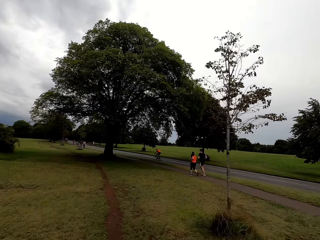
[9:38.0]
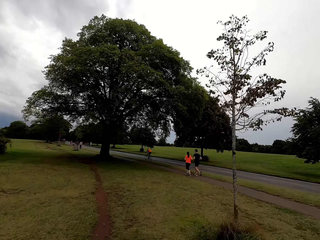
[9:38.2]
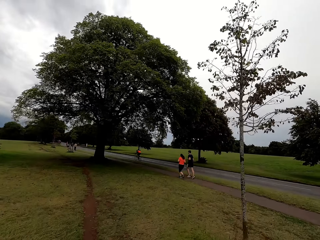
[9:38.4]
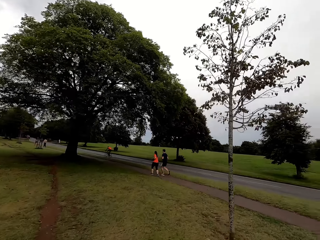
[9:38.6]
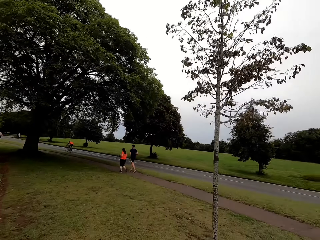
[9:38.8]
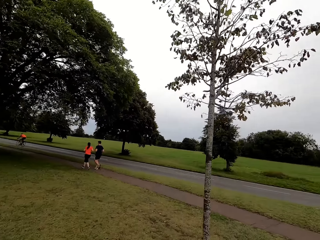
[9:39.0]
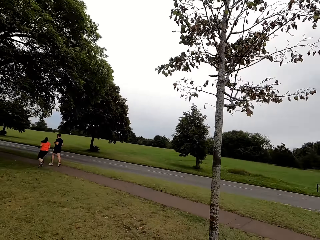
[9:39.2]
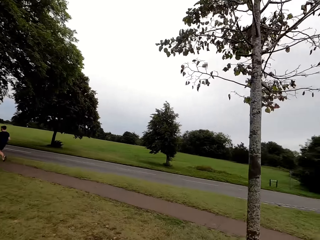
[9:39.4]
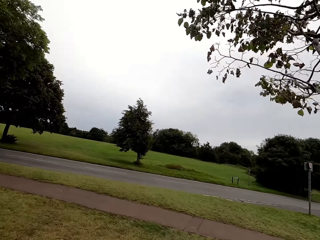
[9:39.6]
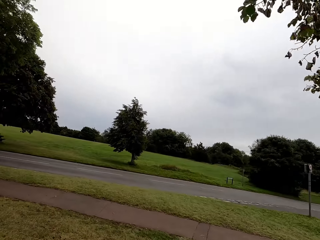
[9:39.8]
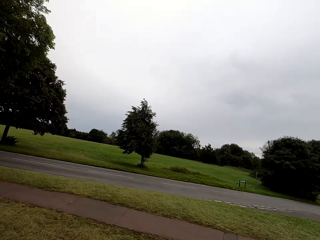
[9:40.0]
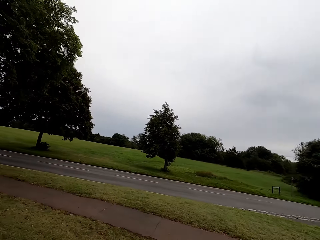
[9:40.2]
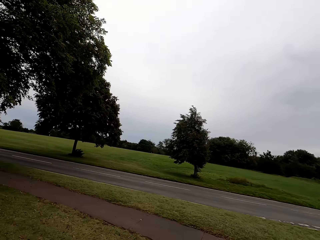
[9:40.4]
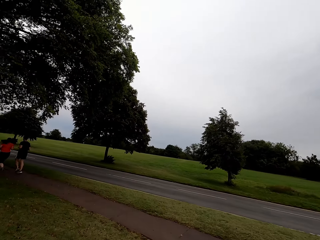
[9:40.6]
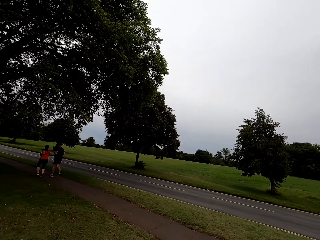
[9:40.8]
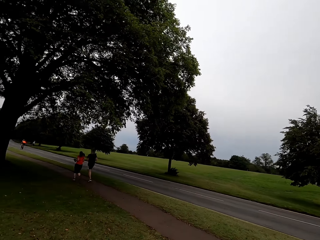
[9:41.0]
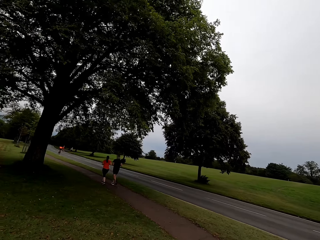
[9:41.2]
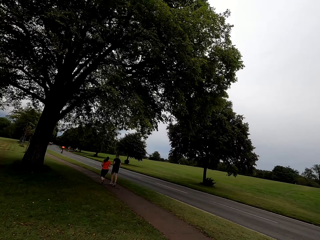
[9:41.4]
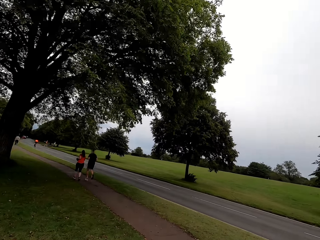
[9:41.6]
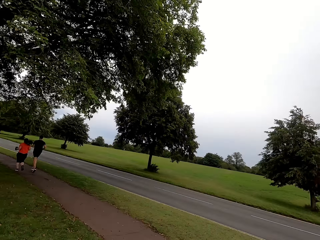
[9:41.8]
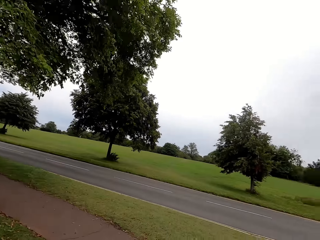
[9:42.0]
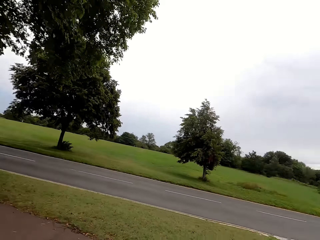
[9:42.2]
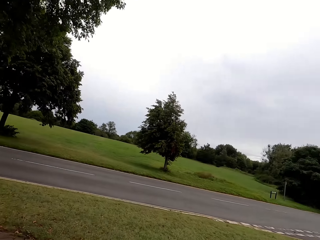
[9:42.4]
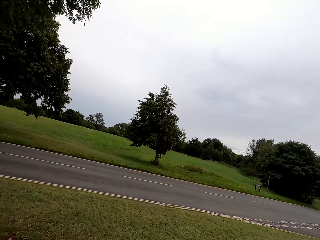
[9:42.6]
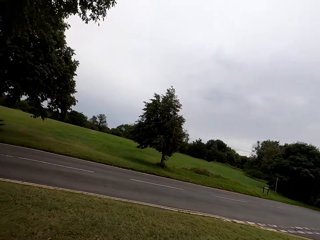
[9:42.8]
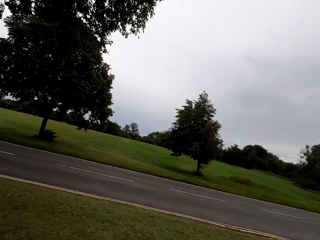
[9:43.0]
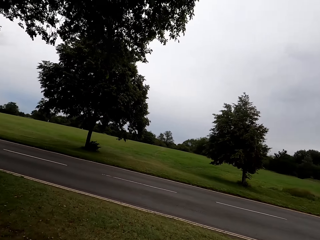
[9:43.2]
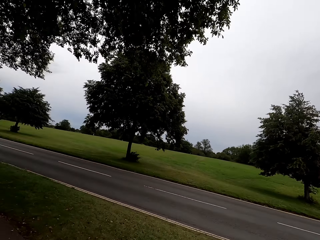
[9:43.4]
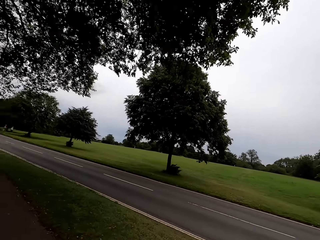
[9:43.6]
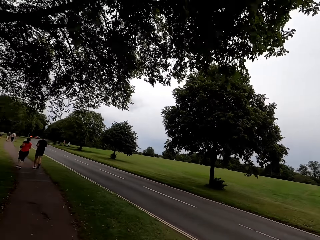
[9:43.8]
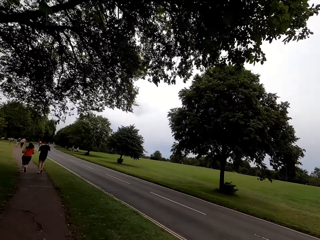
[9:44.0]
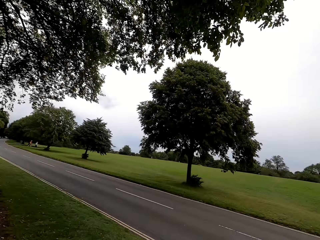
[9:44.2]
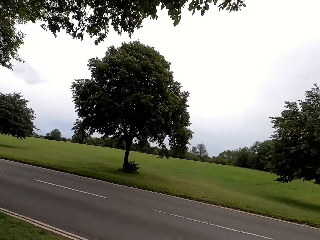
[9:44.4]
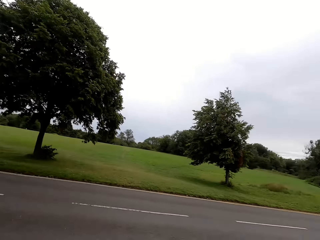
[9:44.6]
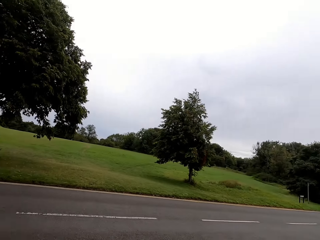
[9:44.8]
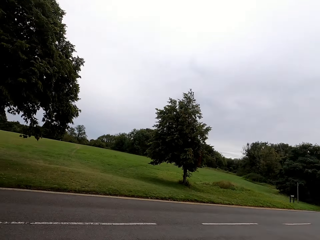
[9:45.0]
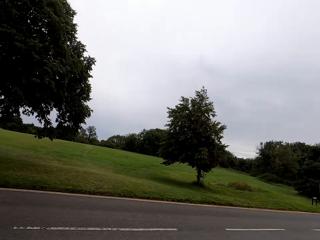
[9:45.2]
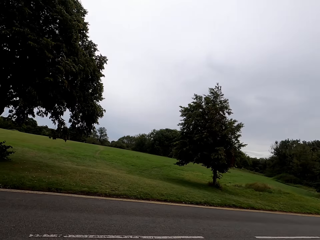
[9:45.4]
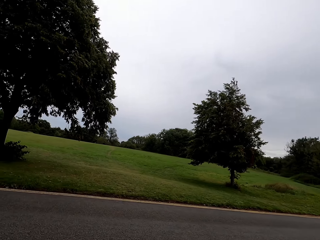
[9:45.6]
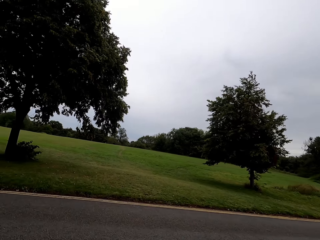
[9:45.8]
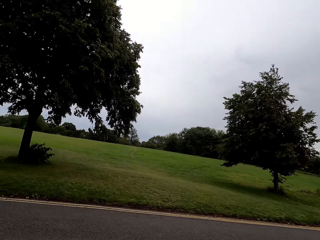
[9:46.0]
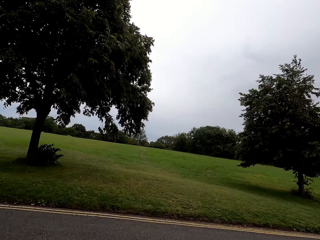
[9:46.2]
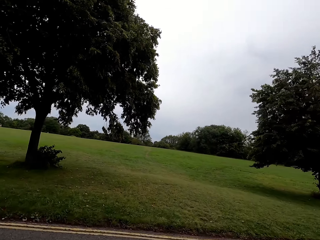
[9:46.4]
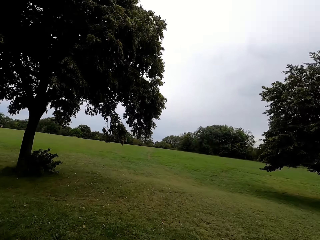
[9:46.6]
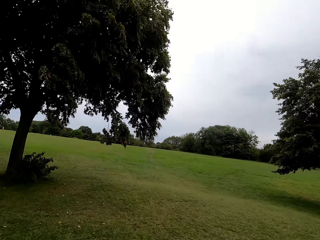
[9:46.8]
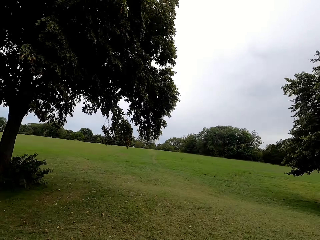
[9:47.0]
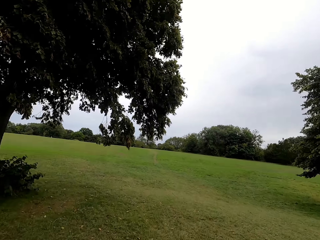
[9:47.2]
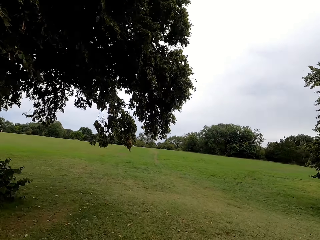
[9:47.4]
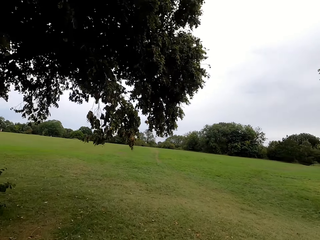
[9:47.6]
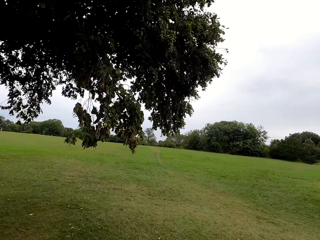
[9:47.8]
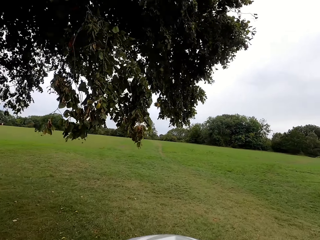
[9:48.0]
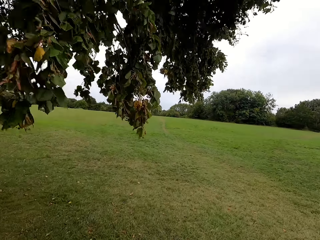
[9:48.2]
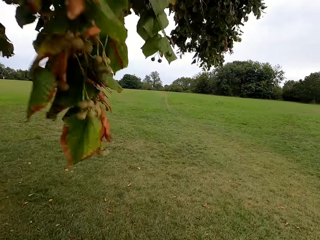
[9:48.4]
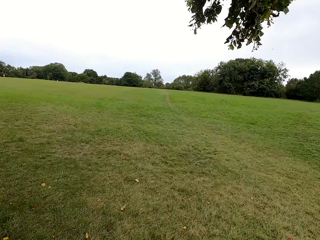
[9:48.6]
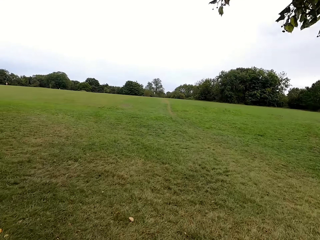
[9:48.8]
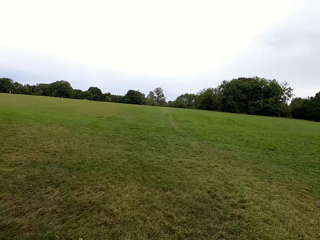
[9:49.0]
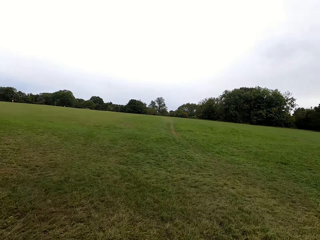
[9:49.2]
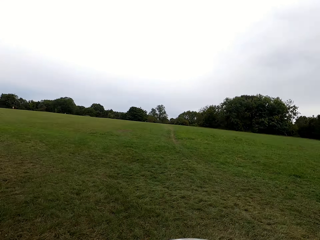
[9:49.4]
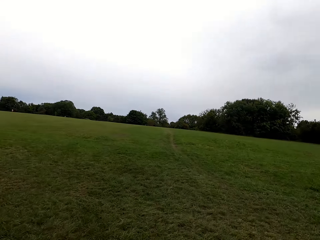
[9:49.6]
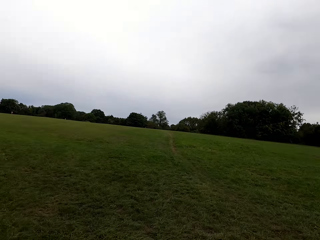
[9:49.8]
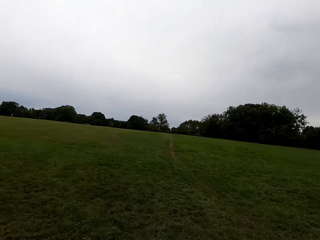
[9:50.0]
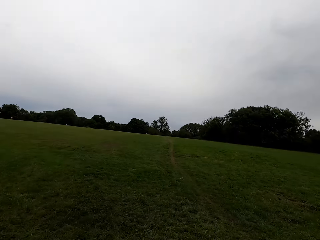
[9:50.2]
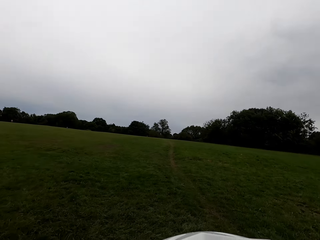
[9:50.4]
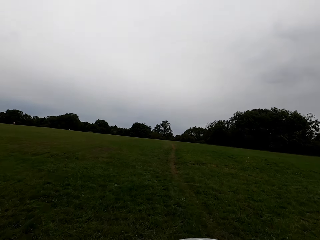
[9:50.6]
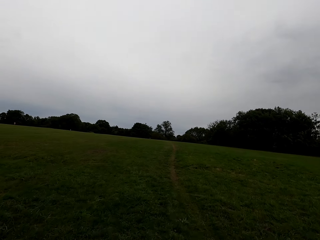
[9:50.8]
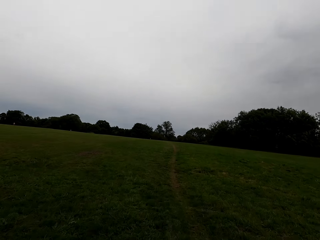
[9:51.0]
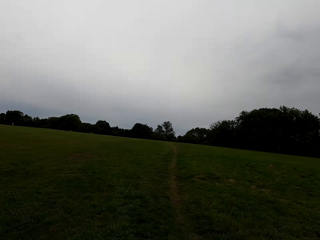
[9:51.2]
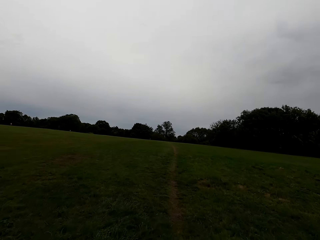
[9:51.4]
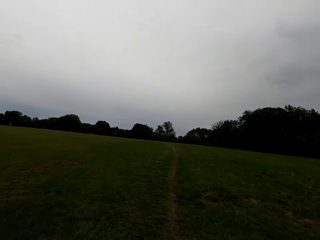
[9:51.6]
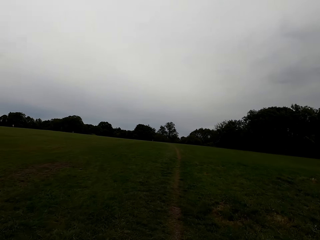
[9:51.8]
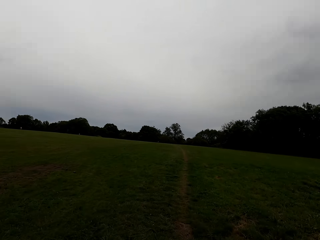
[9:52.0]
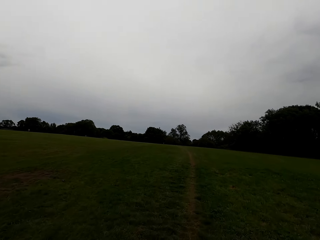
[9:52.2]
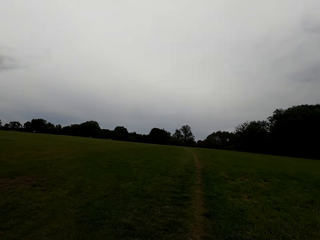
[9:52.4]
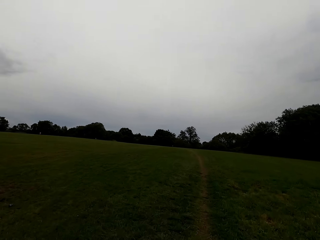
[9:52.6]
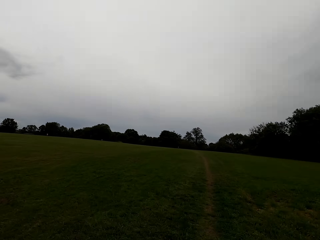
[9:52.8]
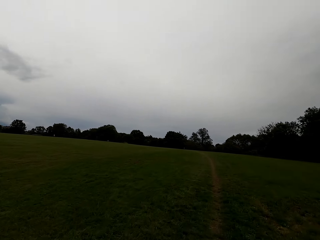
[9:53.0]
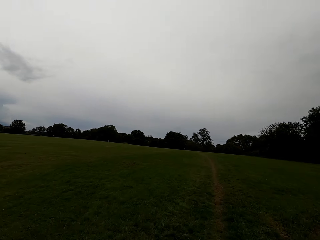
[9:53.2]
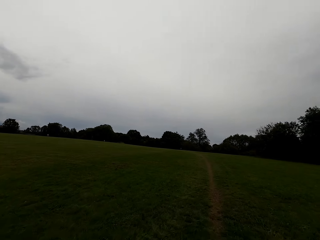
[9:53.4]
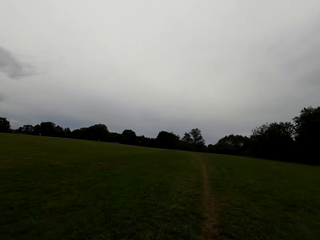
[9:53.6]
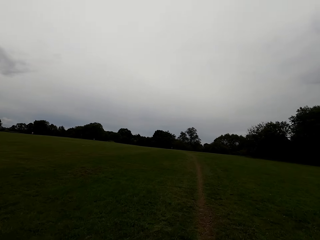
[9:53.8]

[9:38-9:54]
The camera wearer looks across the sidewalk. They look across the road. They ride a bike across the road to a field and ride the bike on the fields.

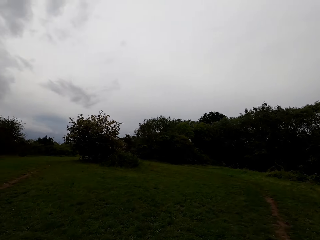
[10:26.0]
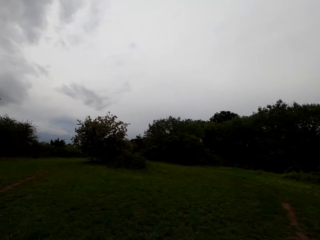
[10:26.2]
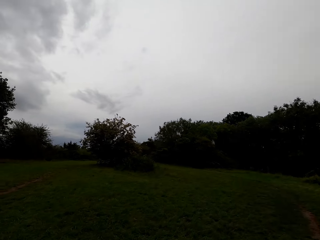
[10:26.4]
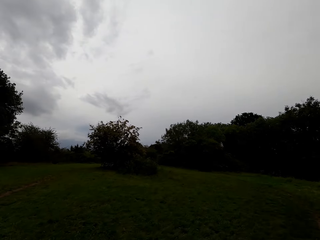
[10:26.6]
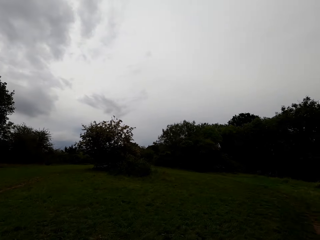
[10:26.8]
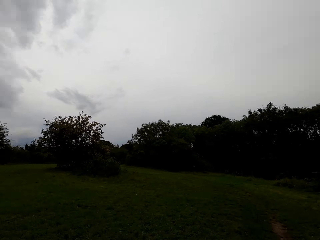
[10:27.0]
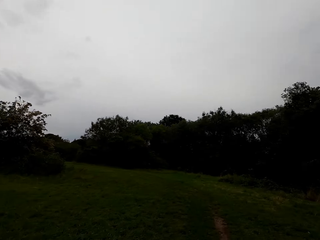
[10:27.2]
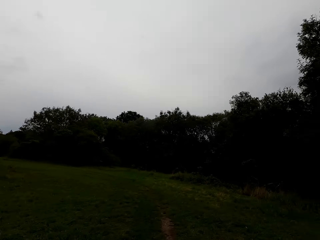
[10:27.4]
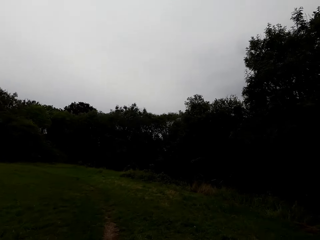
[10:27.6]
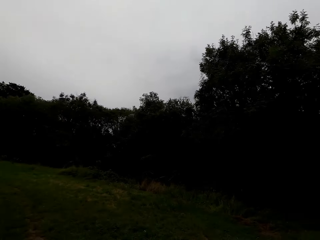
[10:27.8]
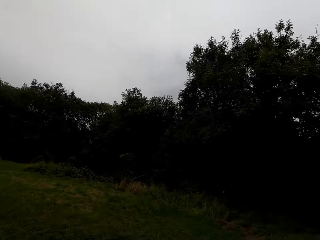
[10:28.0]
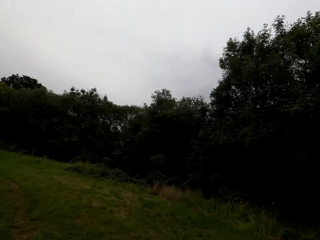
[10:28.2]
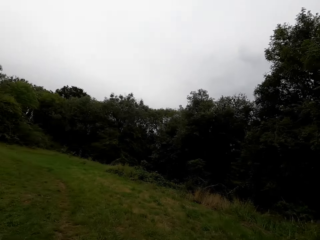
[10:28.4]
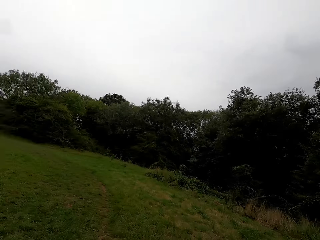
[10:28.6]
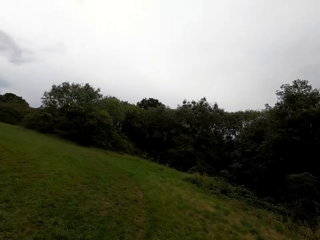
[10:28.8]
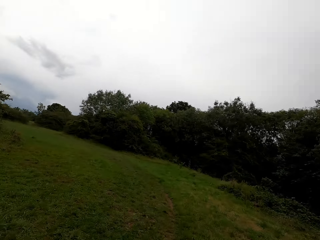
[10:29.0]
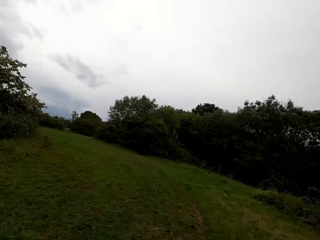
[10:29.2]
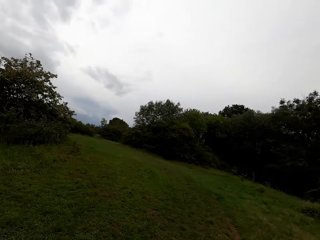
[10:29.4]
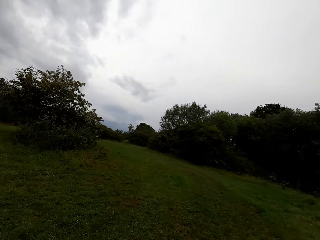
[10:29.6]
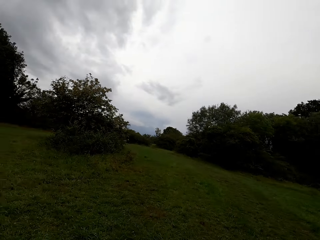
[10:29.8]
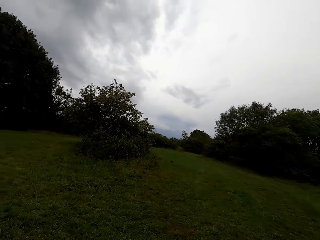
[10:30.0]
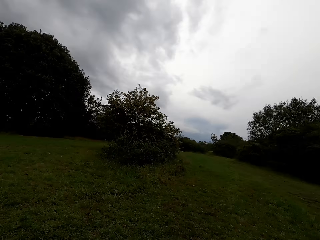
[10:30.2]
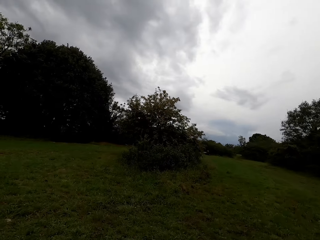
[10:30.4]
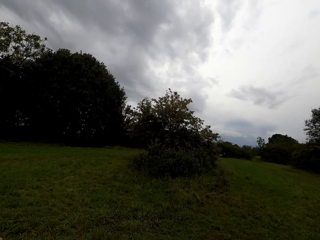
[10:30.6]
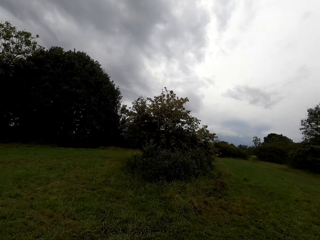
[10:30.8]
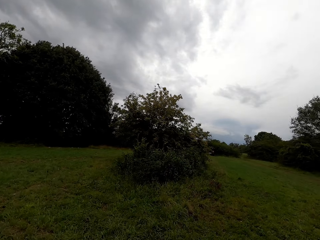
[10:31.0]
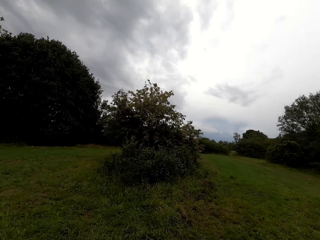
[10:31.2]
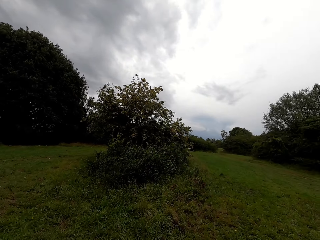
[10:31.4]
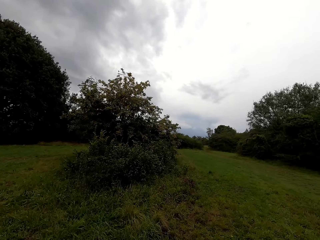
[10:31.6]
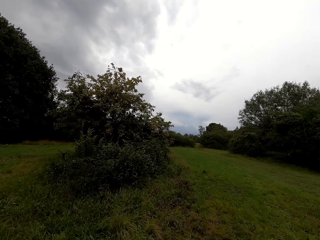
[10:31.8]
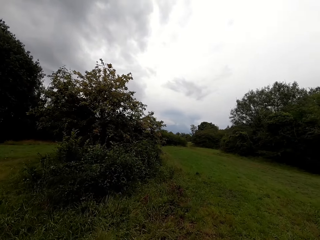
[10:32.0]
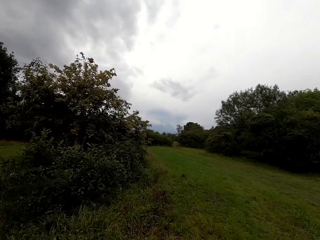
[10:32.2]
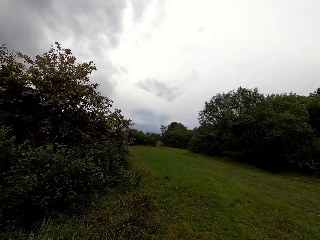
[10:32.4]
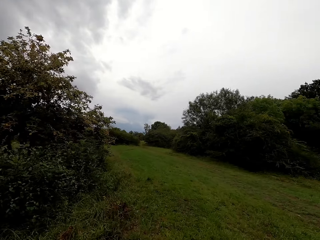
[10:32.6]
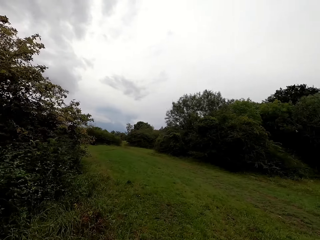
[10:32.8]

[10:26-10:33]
The camera wearer rides a bike on the fields and looks around.
